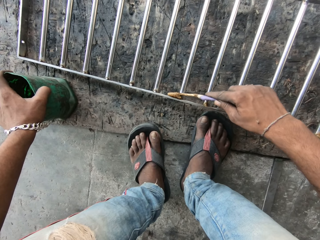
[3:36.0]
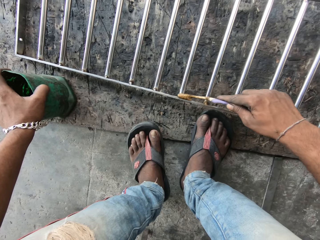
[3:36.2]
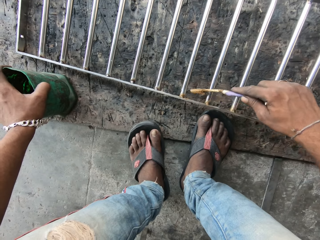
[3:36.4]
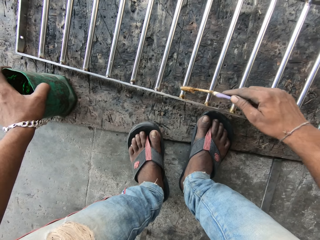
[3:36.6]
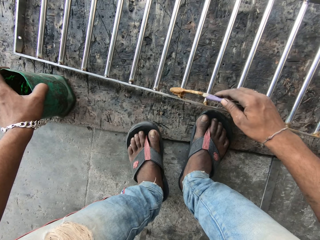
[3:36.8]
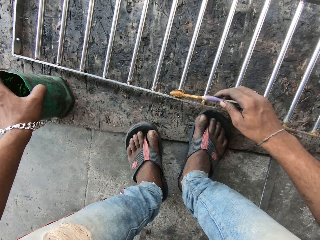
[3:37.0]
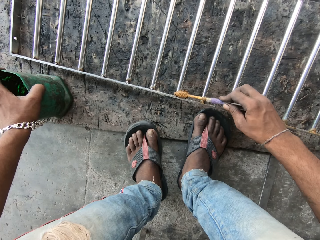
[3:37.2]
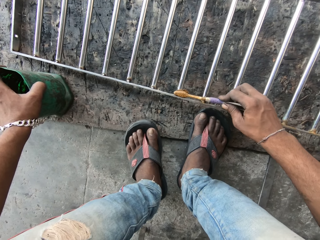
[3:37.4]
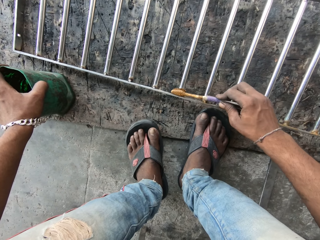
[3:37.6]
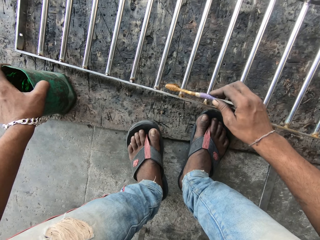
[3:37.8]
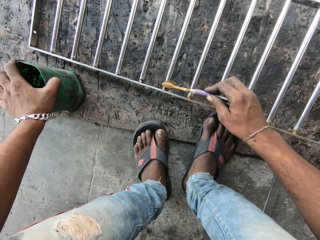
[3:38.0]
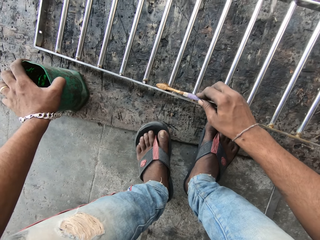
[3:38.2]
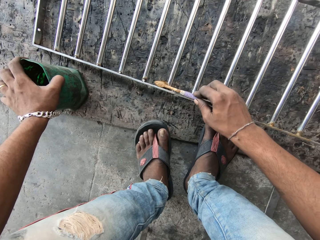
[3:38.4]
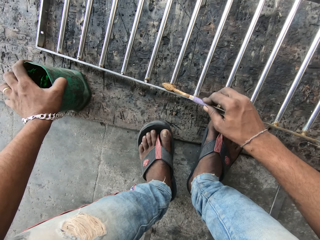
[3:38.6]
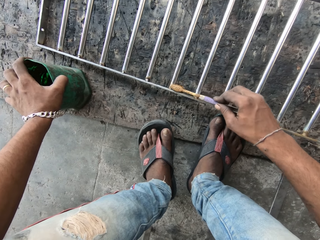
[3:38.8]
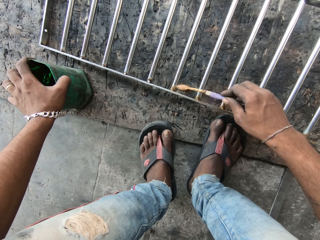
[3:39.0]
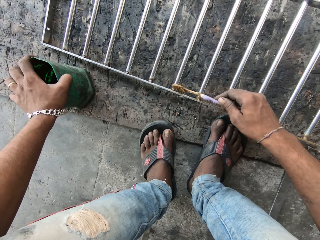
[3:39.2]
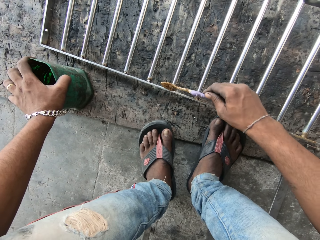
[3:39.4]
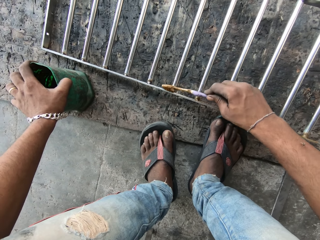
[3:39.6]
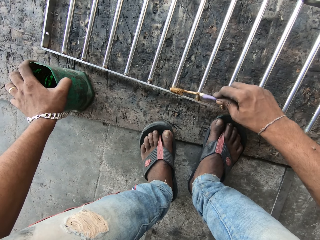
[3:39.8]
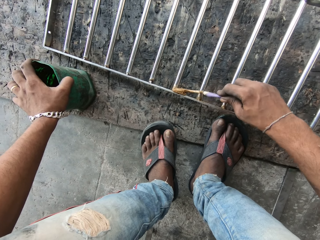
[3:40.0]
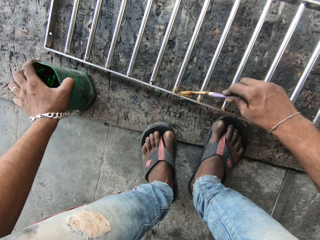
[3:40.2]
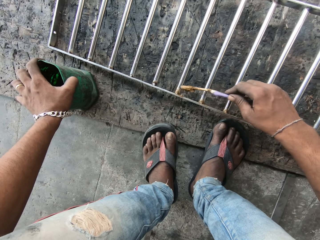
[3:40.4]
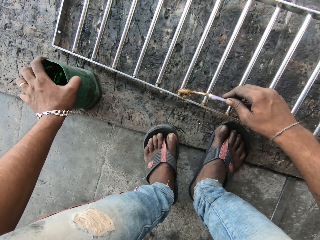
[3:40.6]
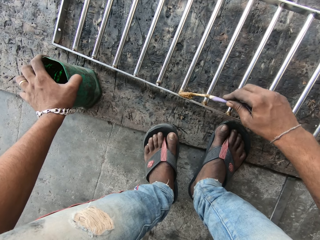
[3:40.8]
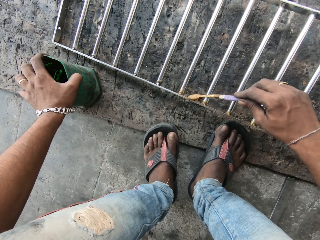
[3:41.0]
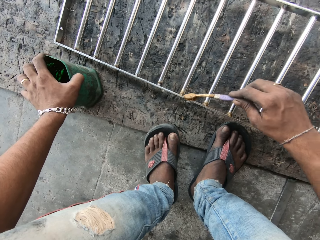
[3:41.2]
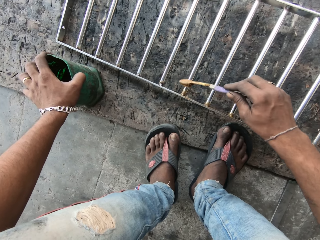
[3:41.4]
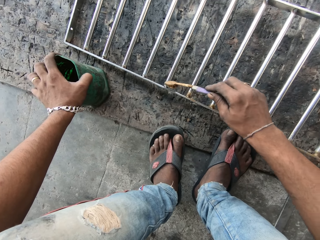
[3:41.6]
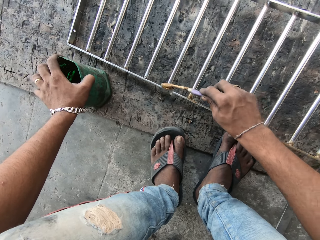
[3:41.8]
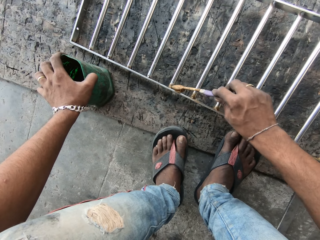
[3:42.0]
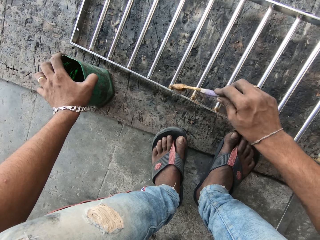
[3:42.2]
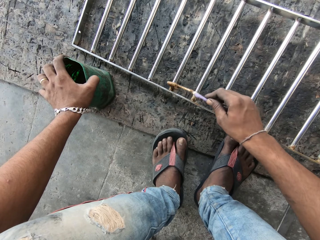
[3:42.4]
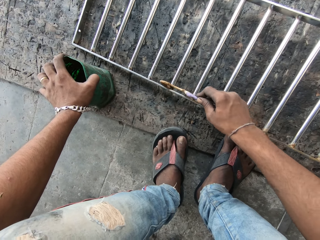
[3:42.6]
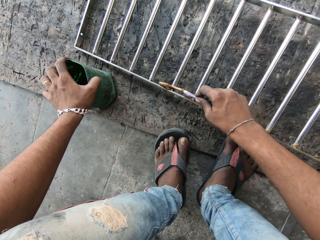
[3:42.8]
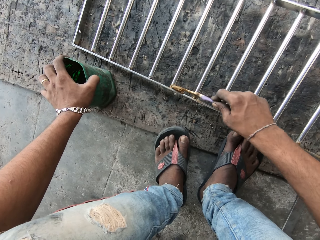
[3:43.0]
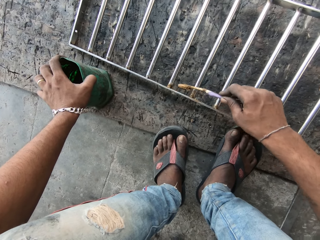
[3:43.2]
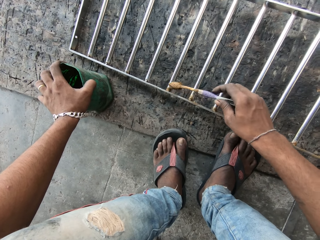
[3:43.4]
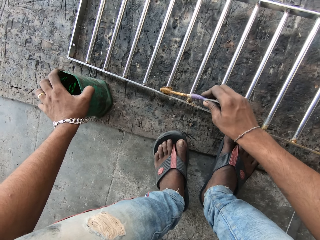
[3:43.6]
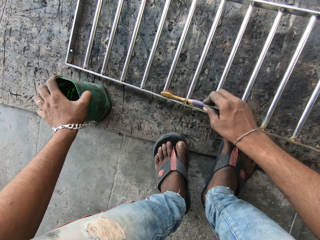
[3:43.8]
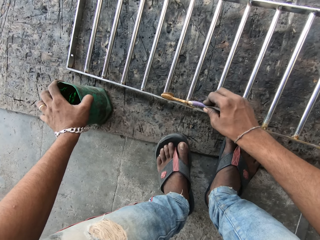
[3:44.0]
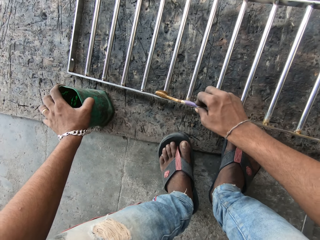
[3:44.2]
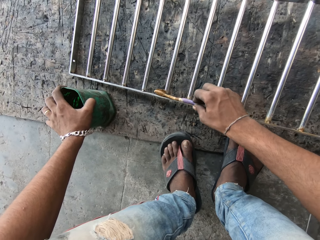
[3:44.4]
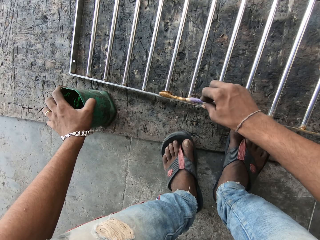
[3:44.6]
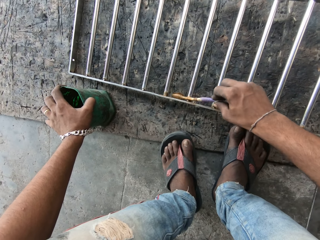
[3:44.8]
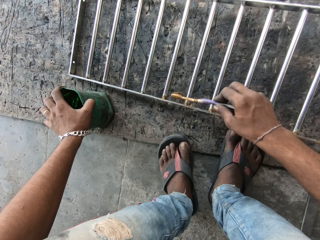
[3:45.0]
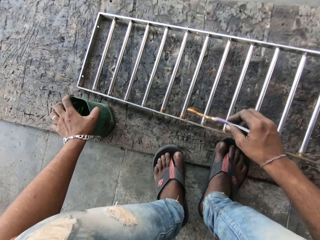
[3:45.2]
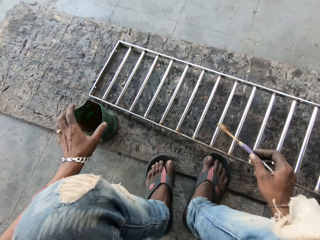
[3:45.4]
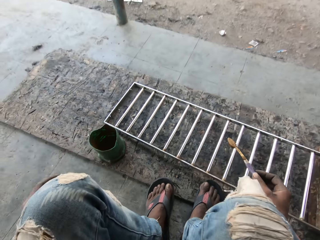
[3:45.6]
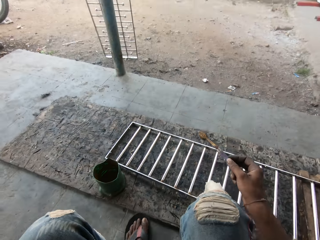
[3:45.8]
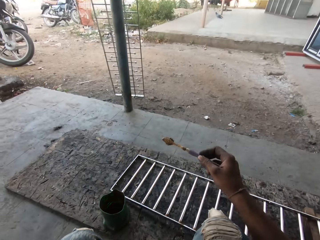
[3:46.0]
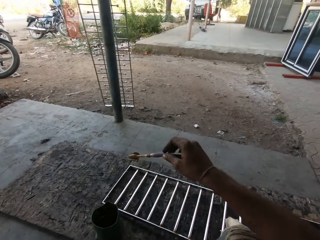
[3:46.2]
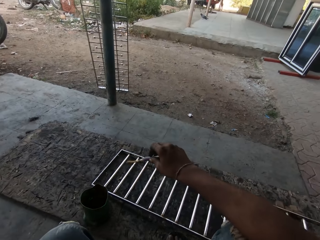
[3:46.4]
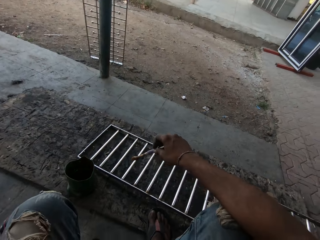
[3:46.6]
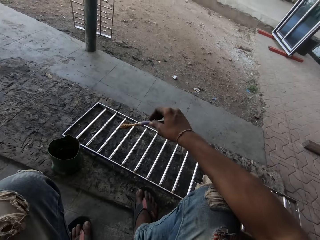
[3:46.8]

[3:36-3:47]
The camera wearer applies flux from the toothbrush on the metallic baluster with his right hand. He removes his left hand from the container of flux. He moves the legs.

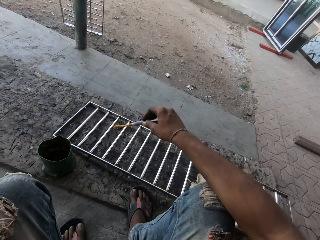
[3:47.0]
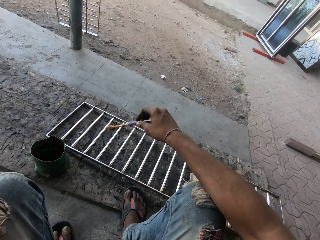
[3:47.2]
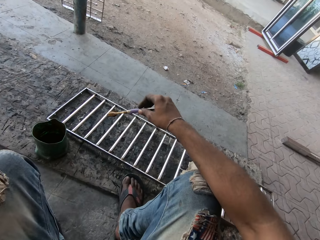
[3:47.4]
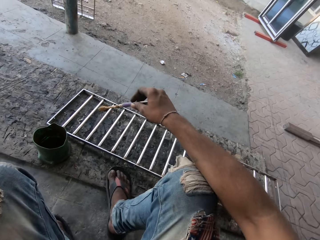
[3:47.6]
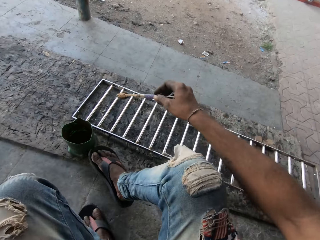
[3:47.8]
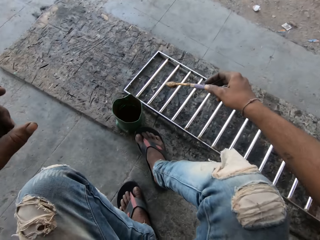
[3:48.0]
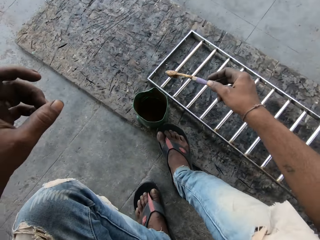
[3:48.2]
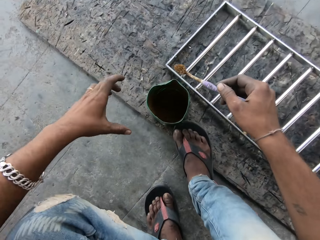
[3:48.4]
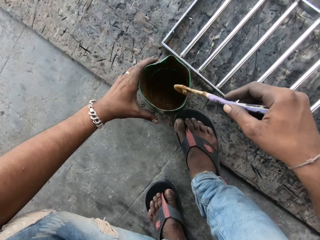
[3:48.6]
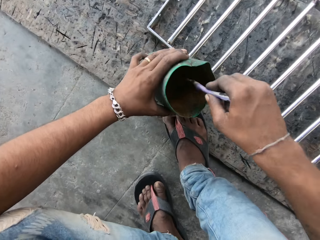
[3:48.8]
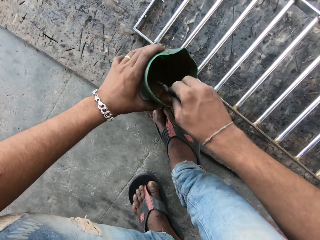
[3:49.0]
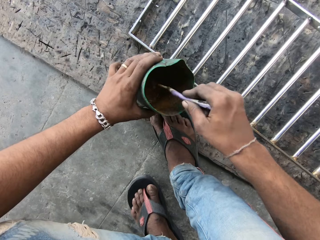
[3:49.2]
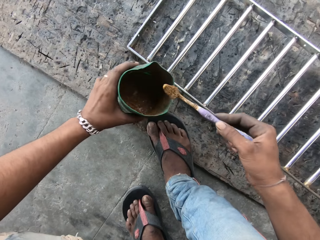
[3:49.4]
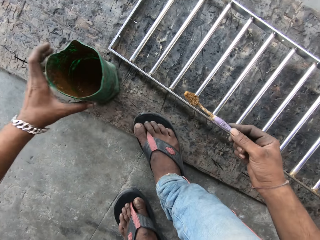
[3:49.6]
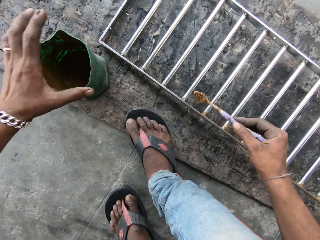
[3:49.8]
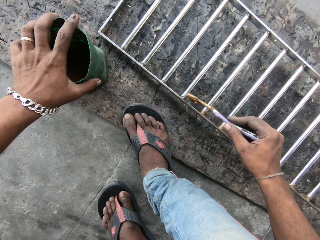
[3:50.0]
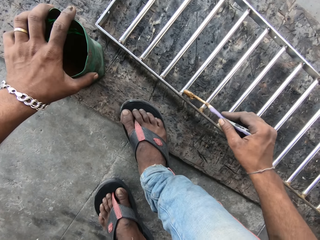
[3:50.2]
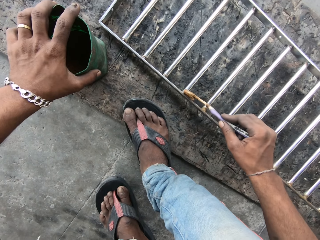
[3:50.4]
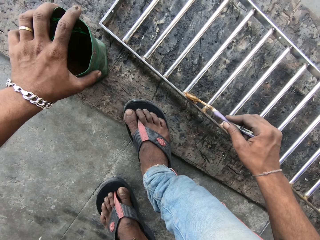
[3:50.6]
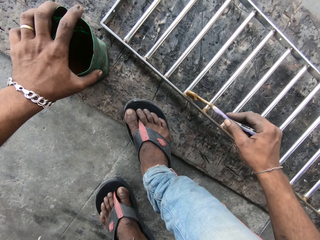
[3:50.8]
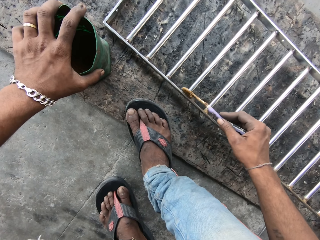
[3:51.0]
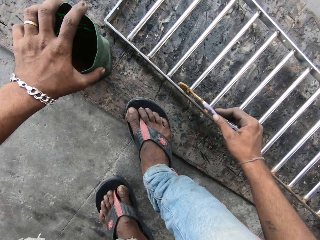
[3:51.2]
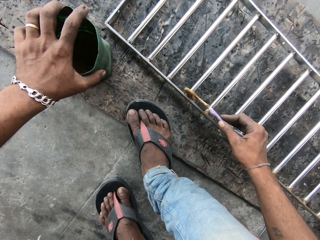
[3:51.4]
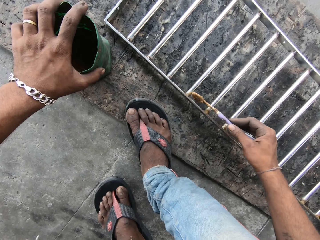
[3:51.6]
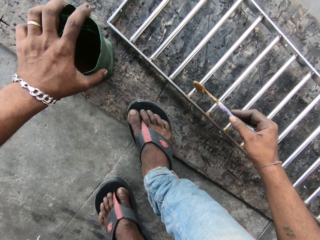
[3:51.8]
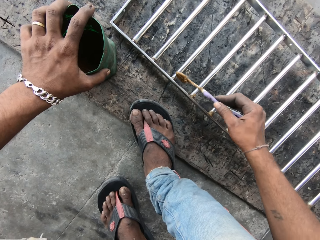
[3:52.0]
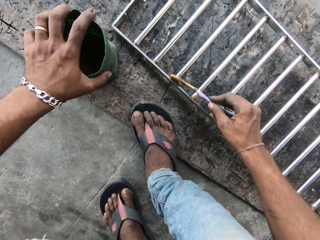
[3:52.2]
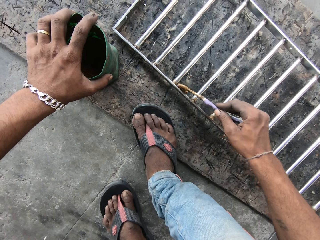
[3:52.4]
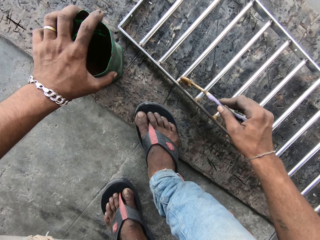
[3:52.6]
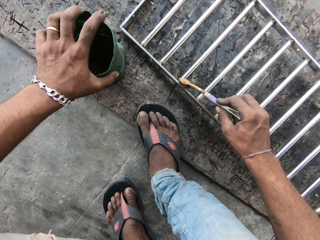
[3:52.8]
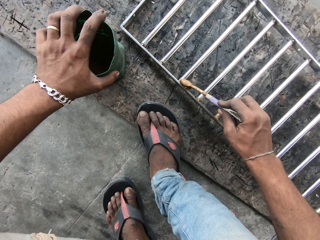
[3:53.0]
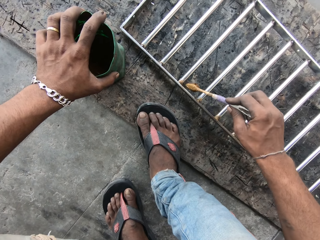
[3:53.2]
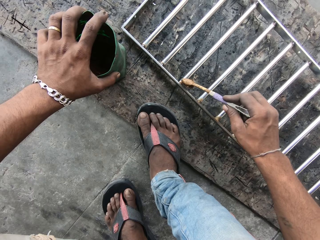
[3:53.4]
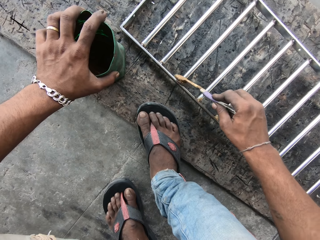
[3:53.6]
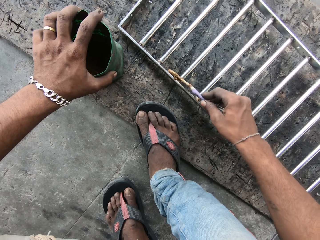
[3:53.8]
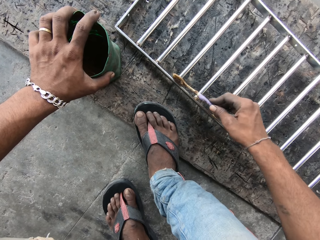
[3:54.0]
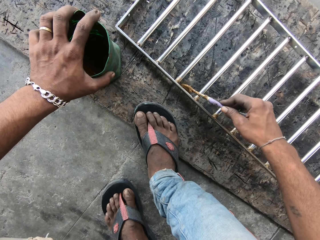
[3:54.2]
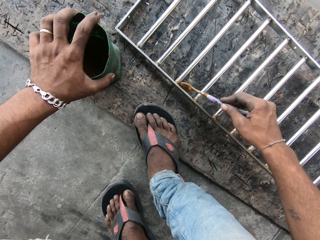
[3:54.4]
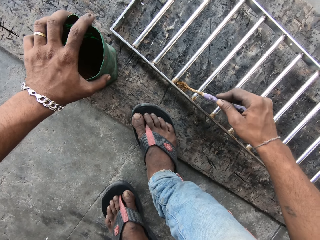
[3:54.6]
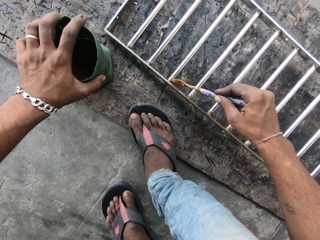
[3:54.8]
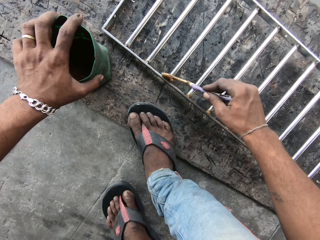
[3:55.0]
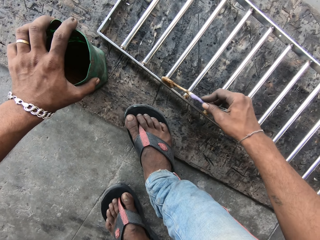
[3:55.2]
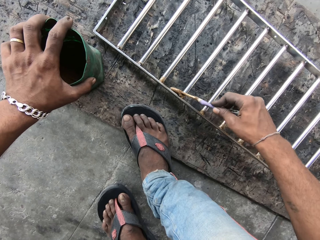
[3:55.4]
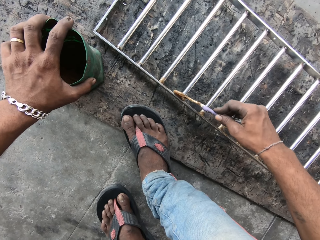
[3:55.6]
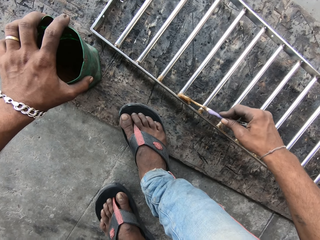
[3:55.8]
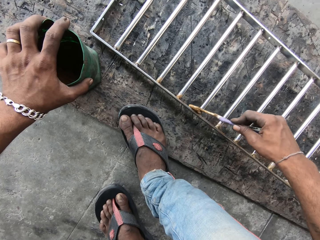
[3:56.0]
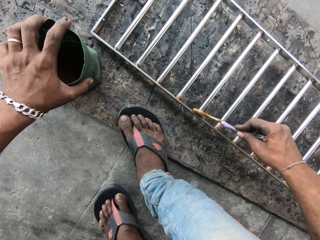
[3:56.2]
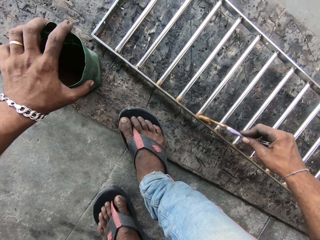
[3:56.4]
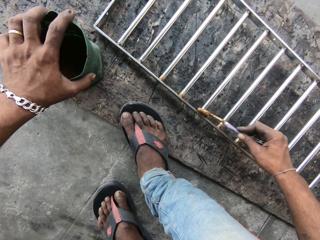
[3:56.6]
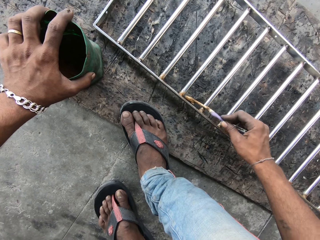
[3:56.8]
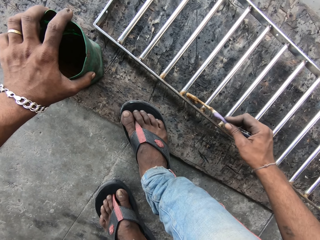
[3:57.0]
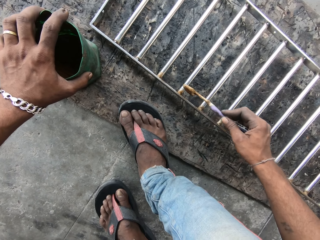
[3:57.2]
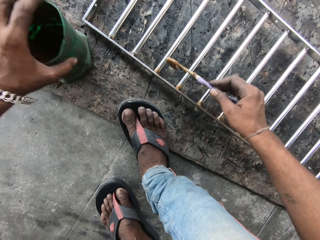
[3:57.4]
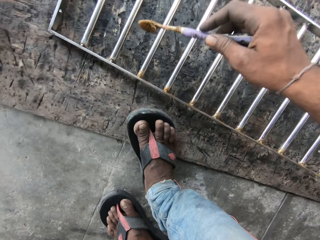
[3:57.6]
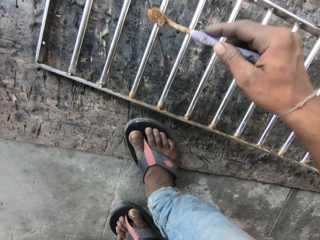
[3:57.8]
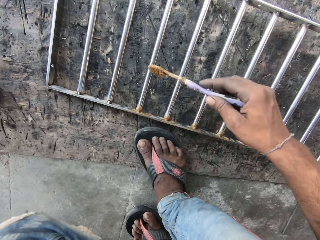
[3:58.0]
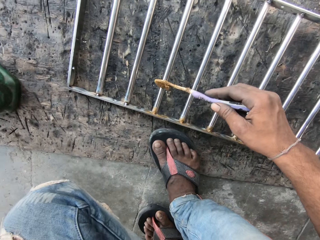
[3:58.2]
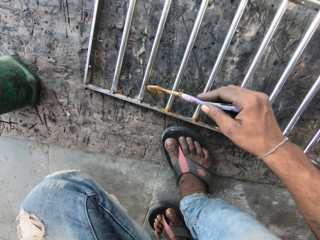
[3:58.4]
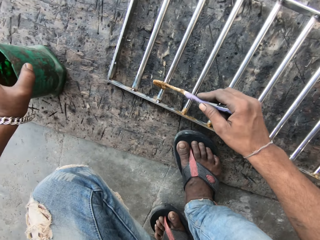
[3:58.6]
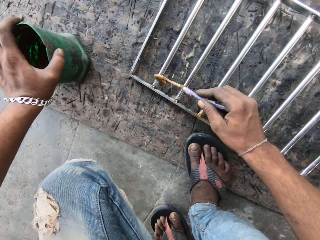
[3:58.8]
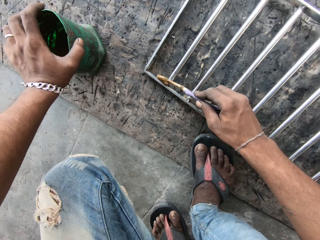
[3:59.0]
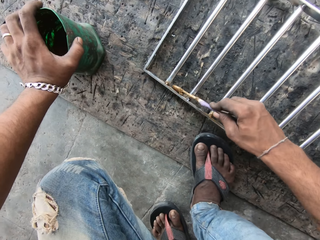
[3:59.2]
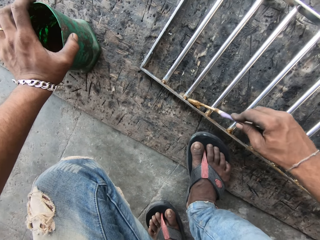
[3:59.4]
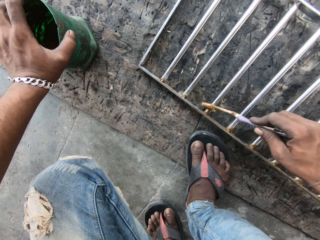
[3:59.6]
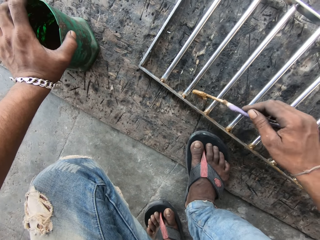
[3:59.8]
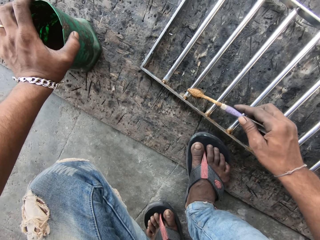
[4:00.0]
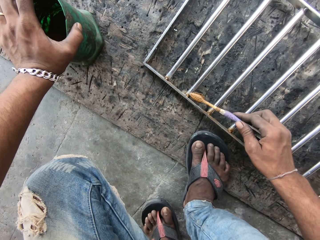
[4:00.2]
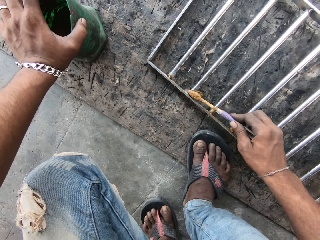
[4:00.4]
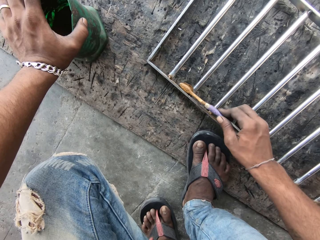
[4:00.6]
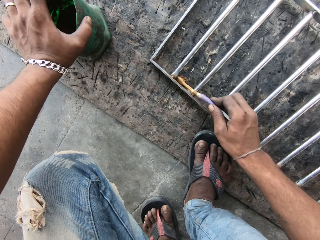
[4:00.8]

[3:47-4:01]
The camera wearer moves the leg. He takes the container of flux from the floor with his left hand. He dips the toothbrush into the container of flux with his right hand. He drops the container of flux on the floor with his left hand. He puts his left hand on the container of flux. He applies flux from the toothbrush on the metallic baluster with his right hand. He takes the container of flux from the floor with his left hand. He moves the hand. He drops the container of flux from the floor with his left hand. He applies flux from the toothbrush on the metallic baluster with his right hand.
